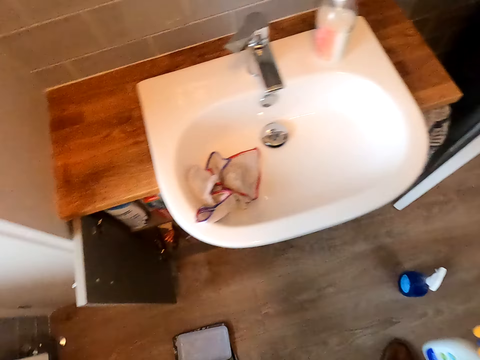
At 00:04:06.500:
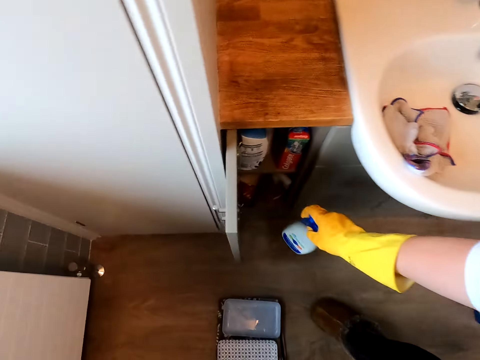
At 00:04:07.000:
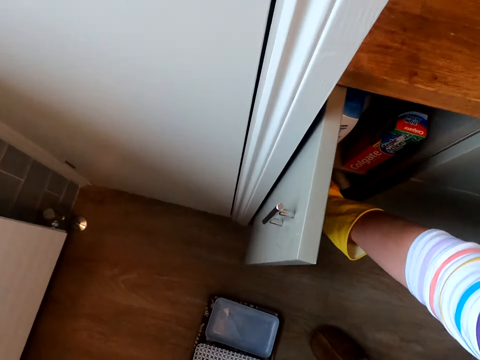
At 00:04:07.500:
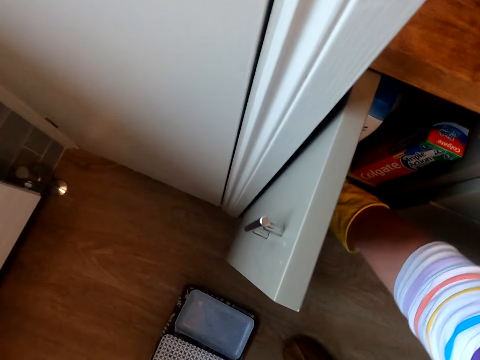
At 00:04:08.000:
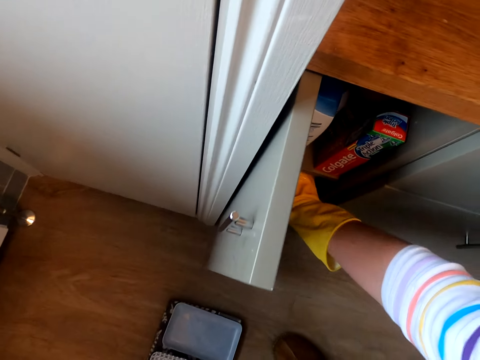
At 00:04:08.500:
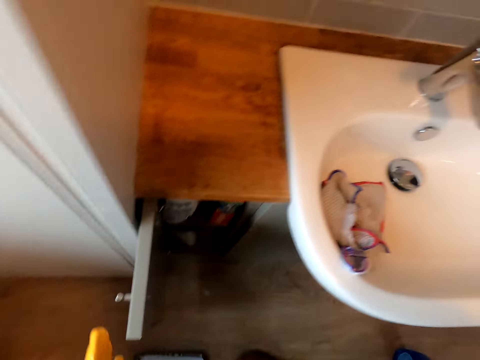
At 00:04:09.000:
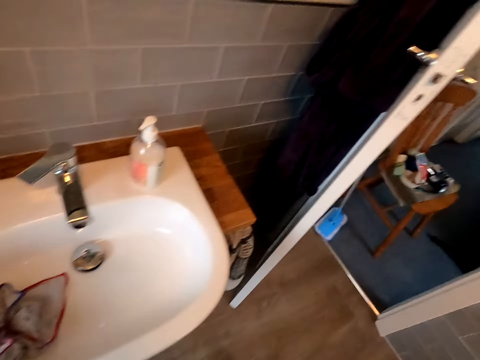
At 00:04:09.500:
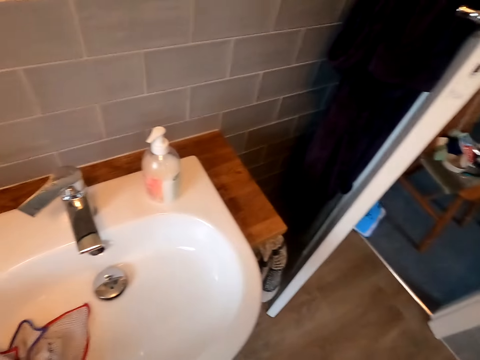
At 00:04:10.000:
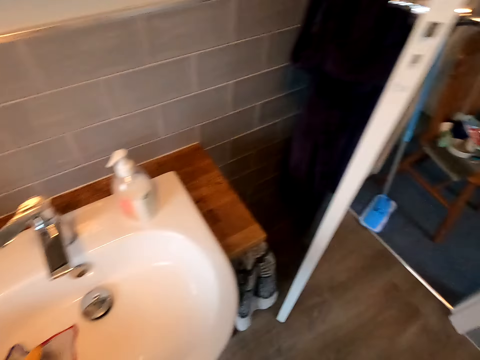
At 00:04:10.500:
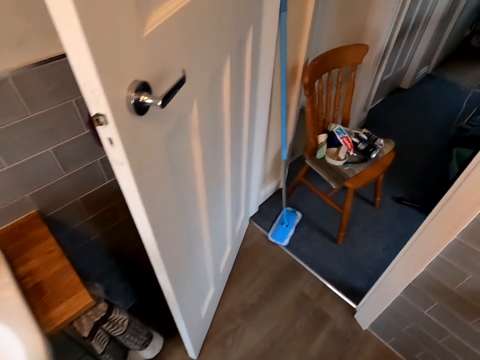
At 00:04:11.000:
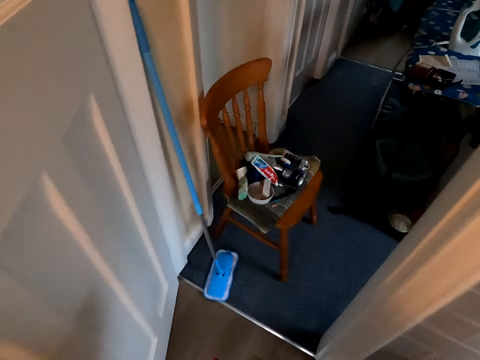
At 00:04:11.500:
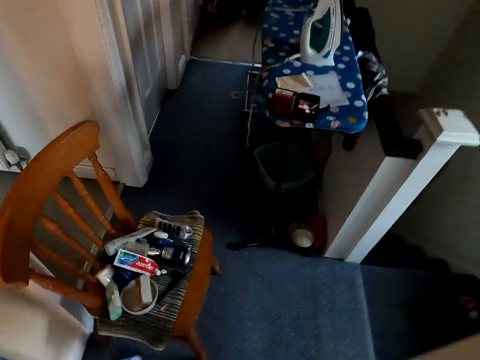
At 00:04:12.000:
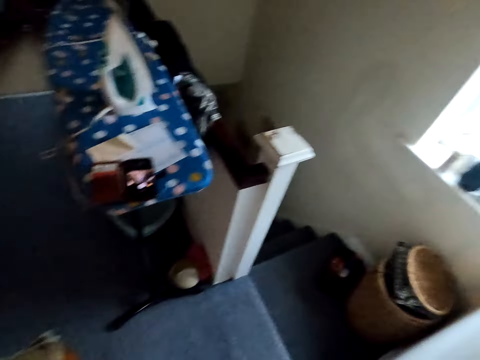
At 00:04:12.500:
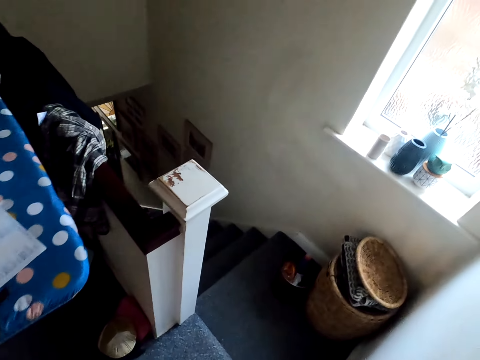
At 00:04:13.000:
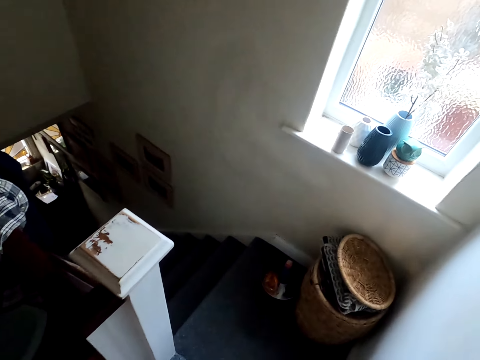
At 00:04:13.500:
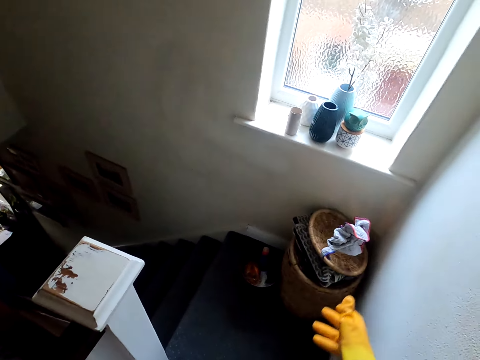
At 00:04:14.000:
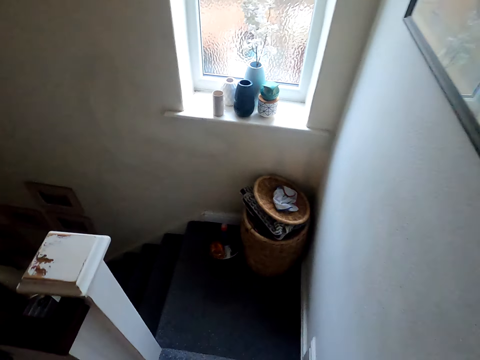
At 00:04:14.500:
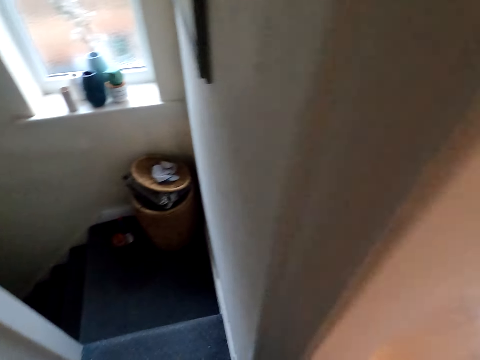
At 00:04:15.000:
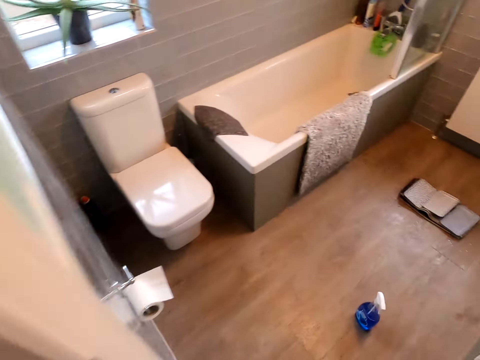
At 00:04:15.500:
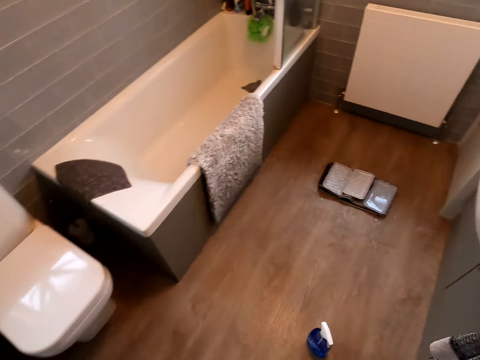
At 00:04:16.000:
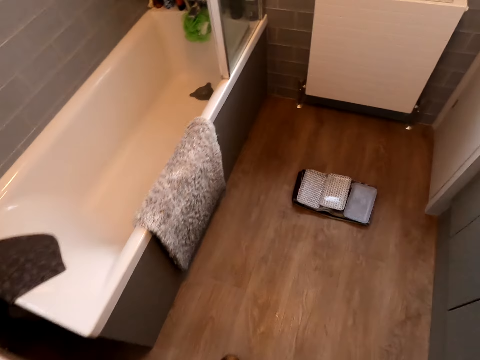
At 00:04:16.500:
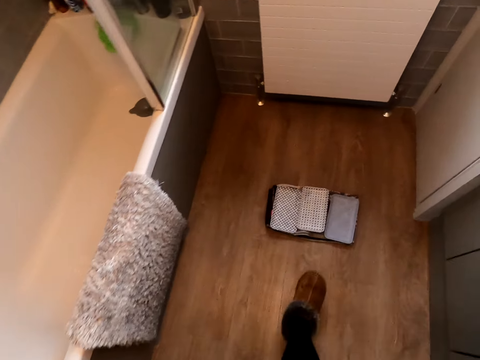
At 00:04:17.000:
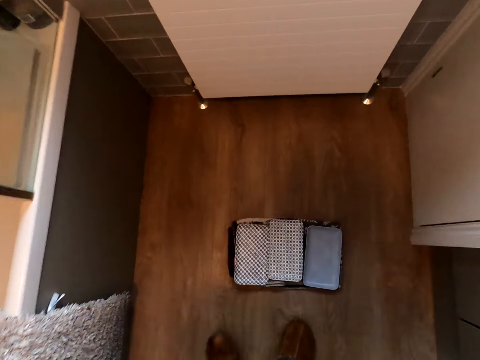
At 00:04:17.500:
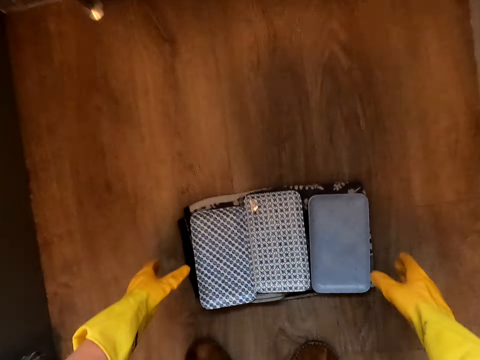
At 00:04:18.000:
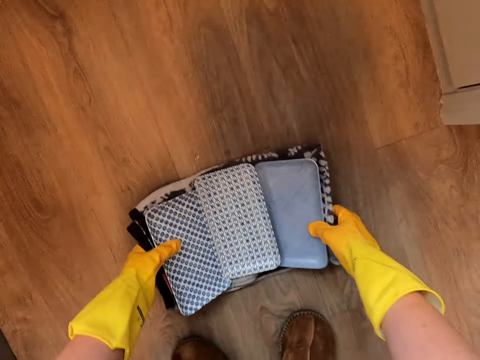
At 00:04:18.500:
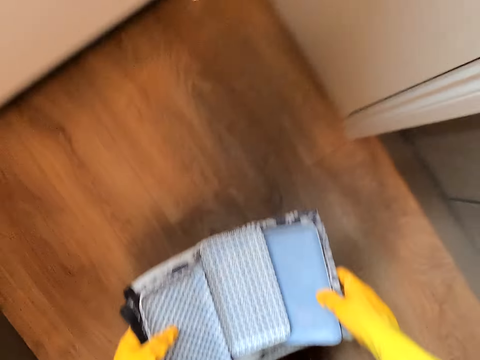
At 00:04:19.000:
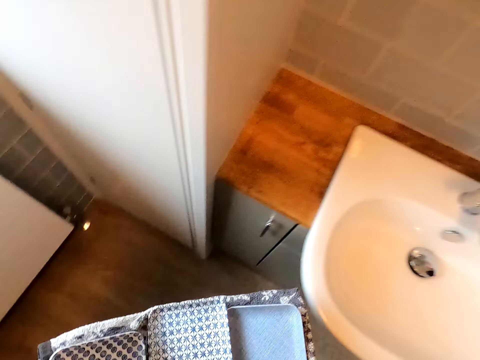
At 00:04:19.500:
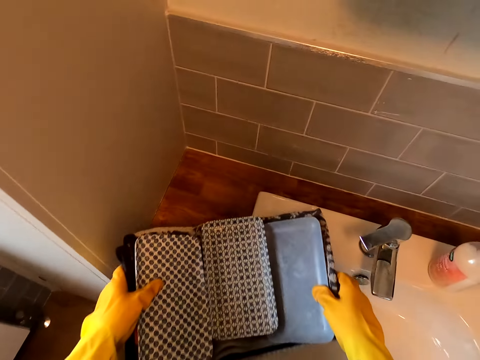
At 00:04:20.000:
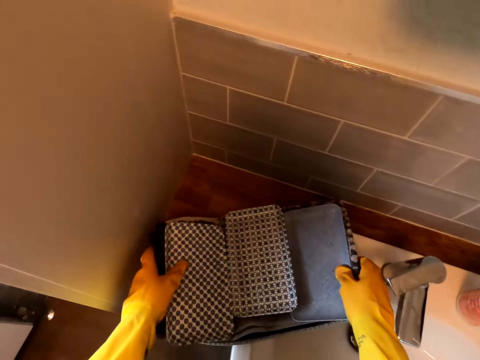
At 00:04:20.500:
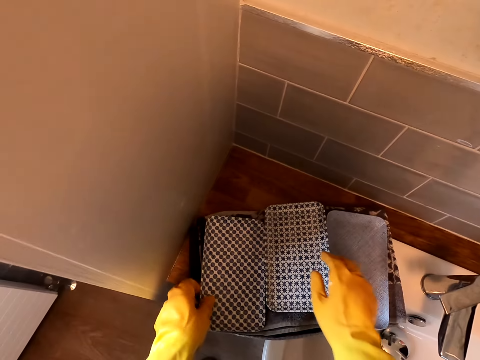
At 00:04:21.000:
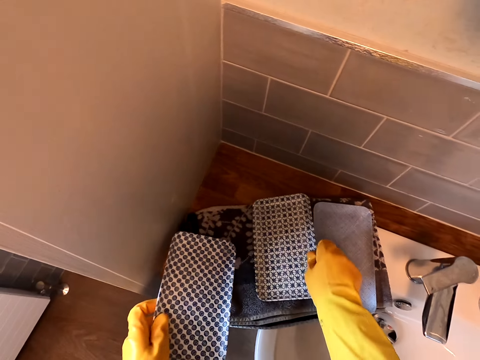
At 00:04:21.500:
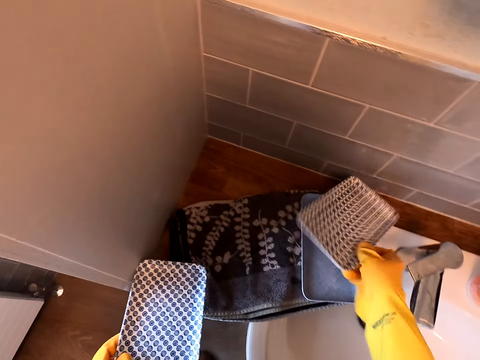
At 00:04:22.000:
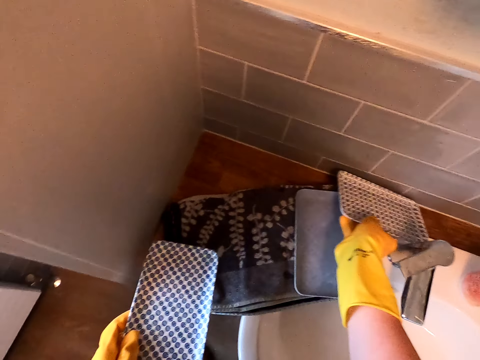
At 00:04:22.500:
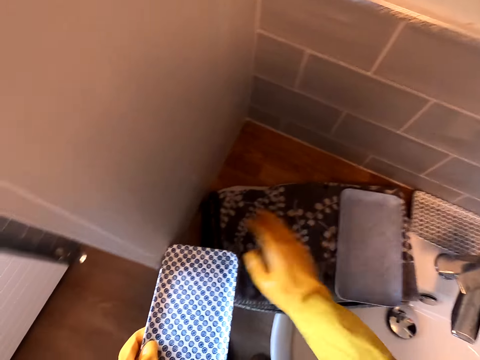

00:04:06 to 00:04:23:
The camera wearer puts the spray bottle in the drawer. They close the drawer and walk a few steps. They throw the wipe on the tray. They turn around and walk in the room. They take the bag on the floor. They pick up trays from the floor, walk, and put the trays on the sink. They put down the bag.

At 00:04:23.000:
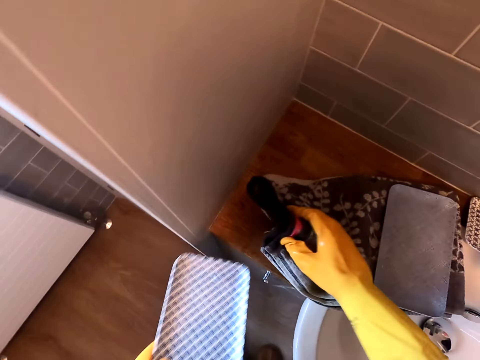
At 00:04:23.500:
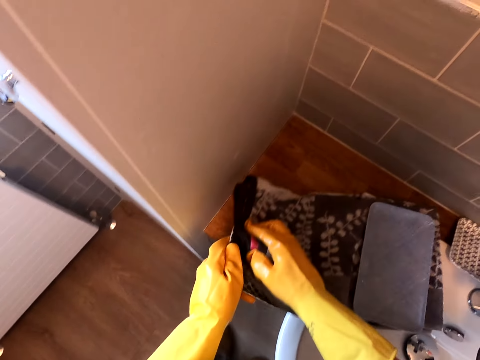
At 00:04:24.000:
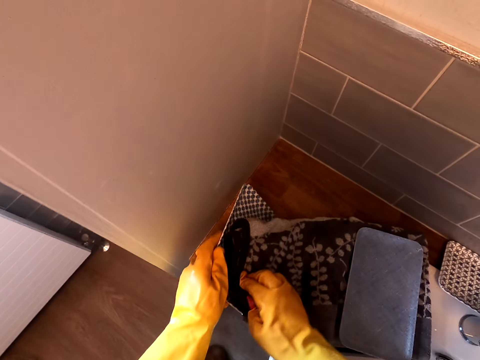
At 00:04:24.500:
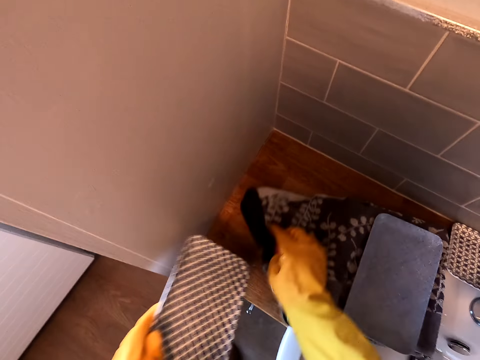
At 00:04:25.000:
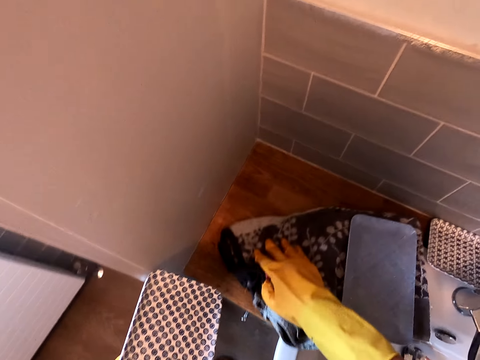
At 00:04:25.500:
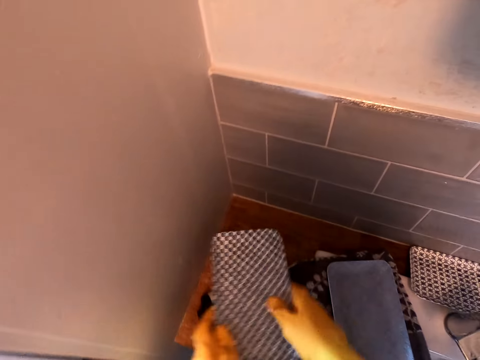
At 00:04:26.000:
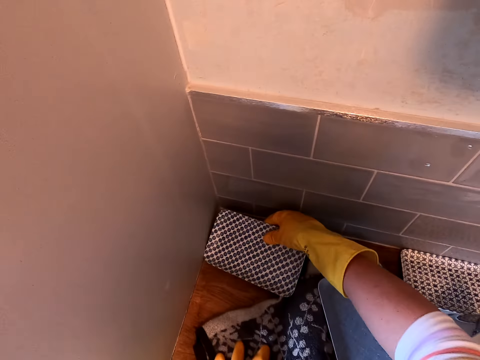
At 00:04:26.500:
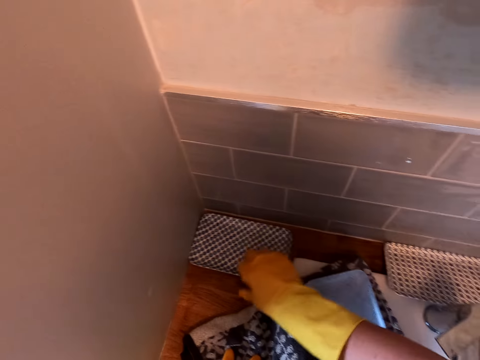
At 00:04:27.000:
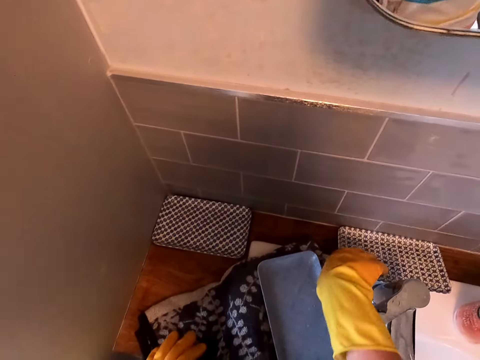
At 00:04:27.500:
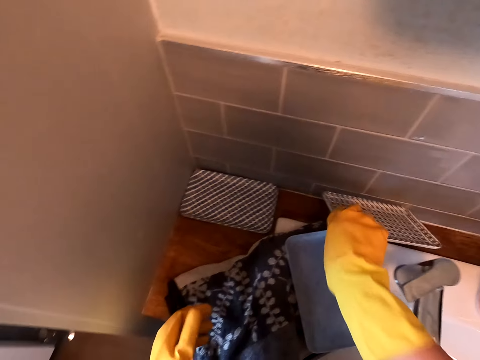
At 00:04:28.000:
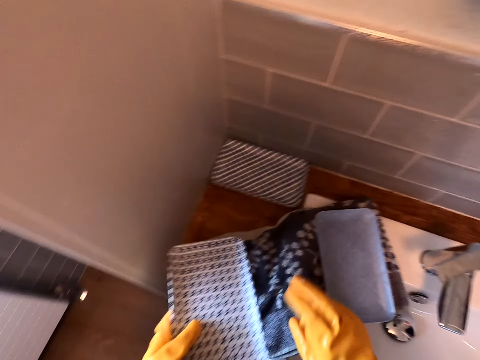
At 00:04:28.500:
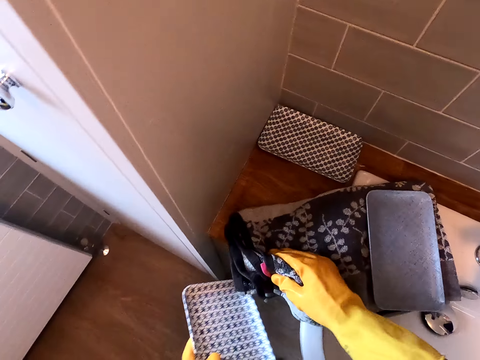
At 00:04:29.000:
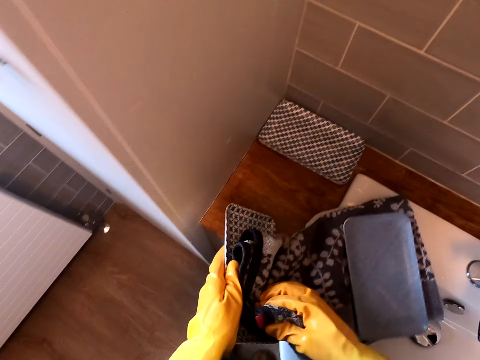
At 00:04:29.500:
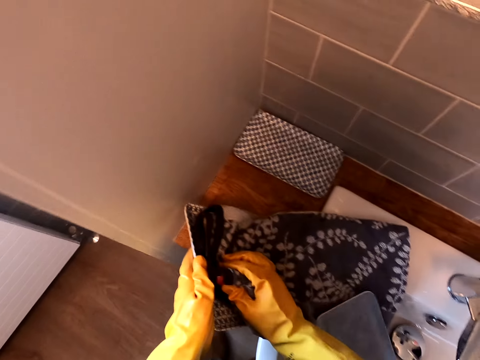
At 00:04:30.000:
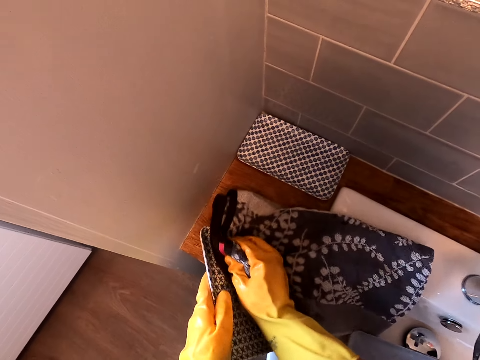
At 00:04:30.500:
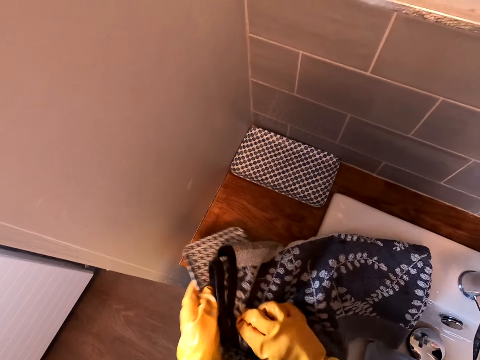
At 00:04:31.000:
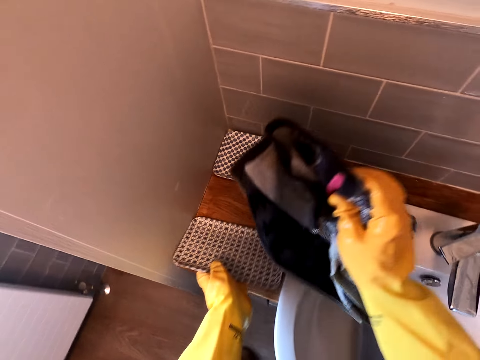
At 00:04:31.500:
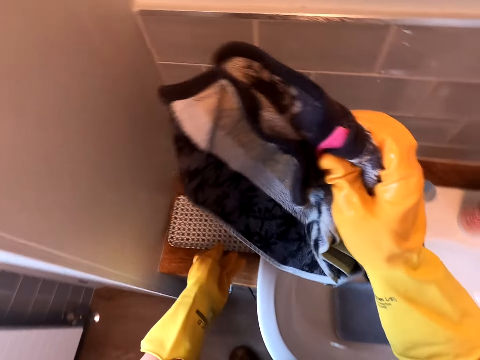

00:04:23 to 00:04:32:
The camera wearer wipes the tray with the towel. They put down the tray. They take the tray. They wipe the tray with the towel. They put down the tray.
